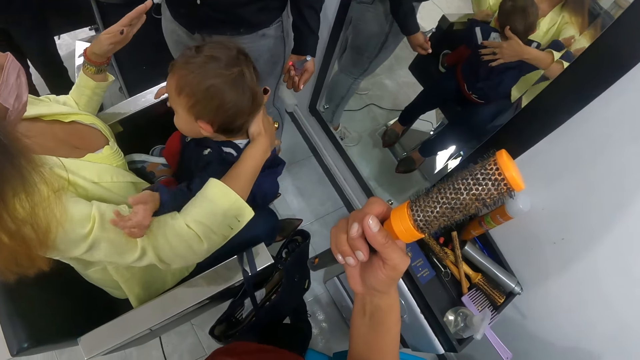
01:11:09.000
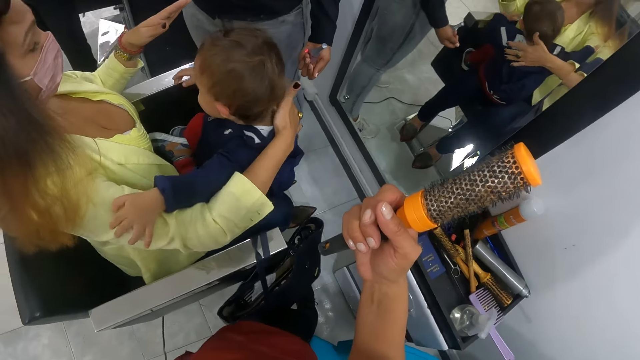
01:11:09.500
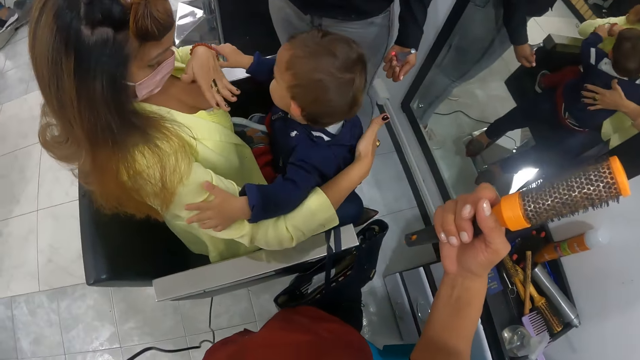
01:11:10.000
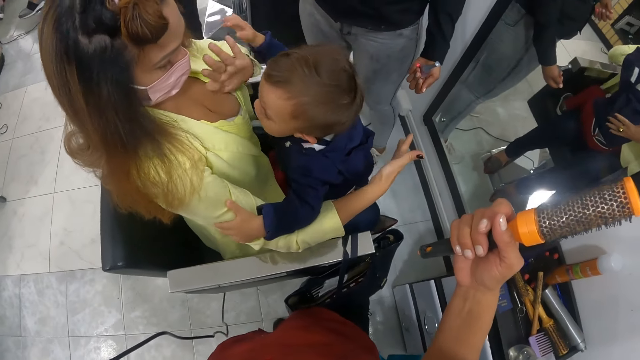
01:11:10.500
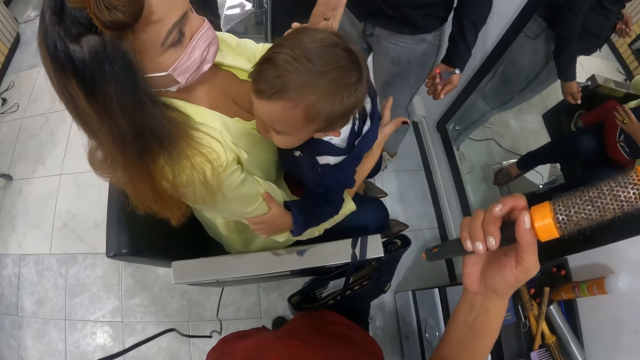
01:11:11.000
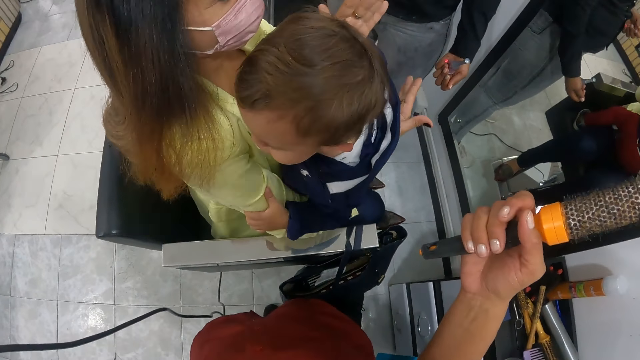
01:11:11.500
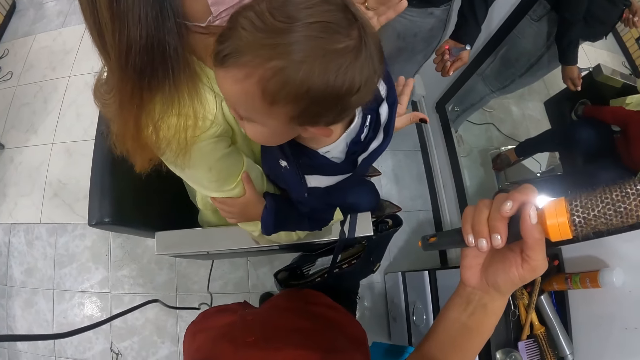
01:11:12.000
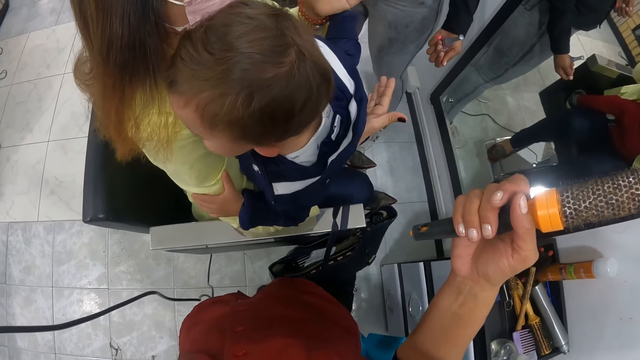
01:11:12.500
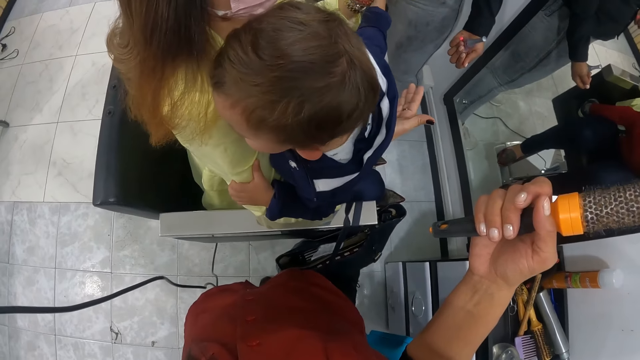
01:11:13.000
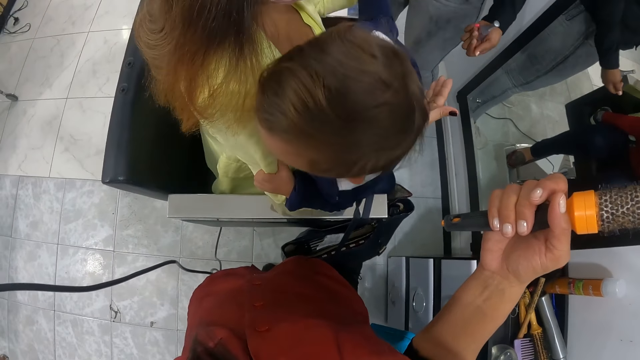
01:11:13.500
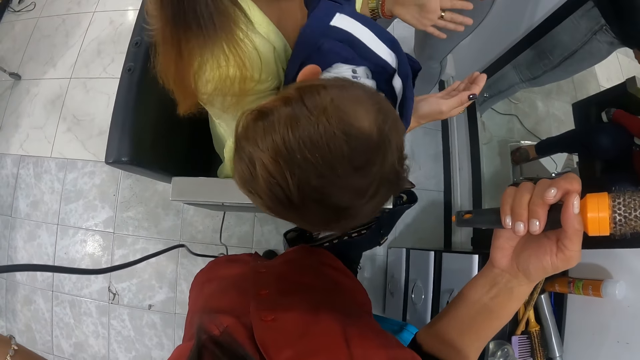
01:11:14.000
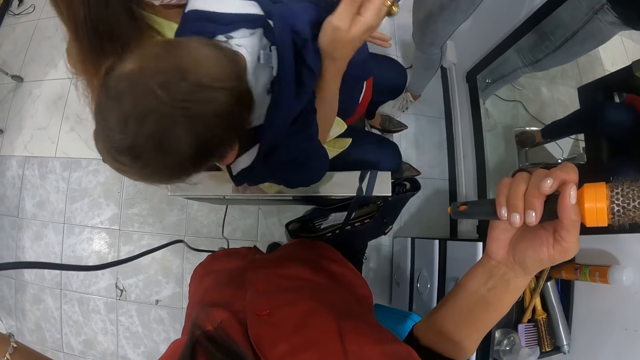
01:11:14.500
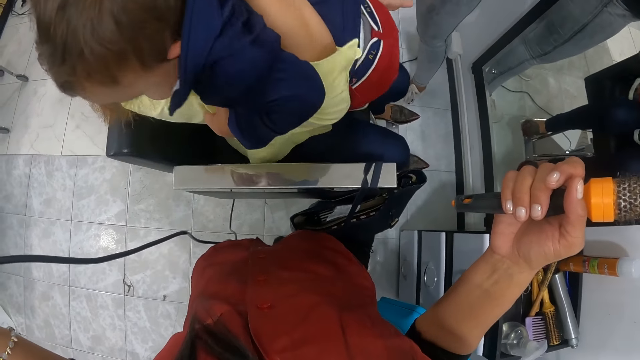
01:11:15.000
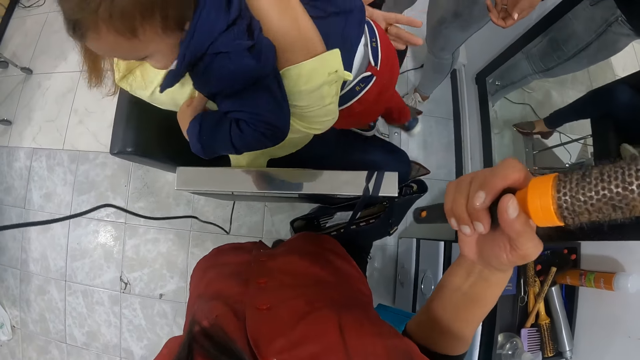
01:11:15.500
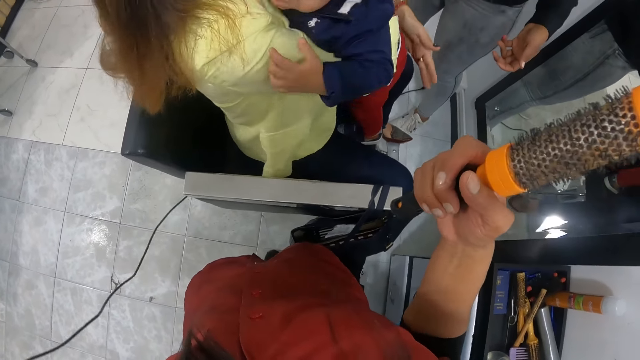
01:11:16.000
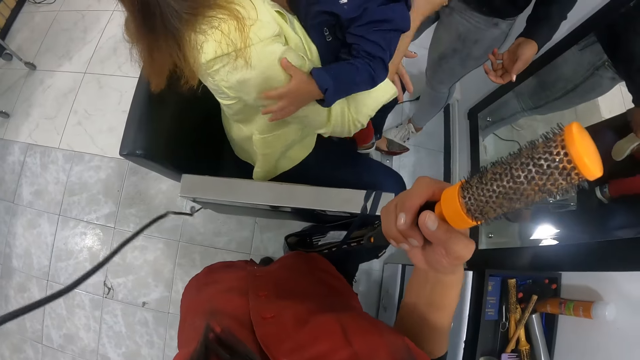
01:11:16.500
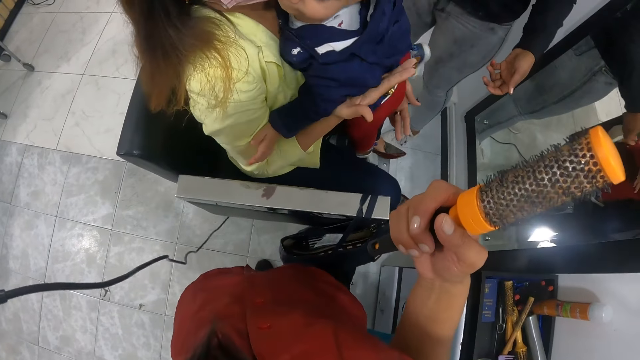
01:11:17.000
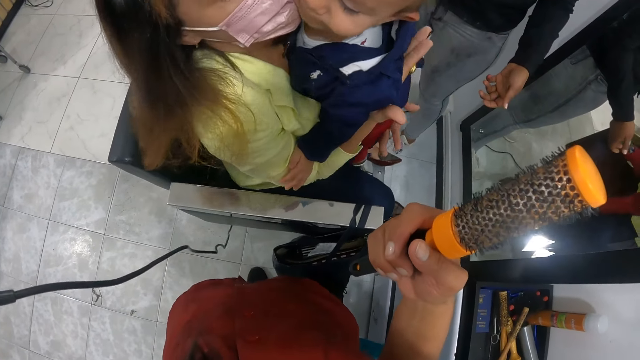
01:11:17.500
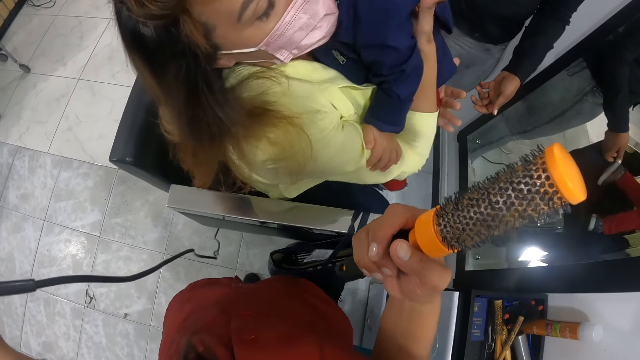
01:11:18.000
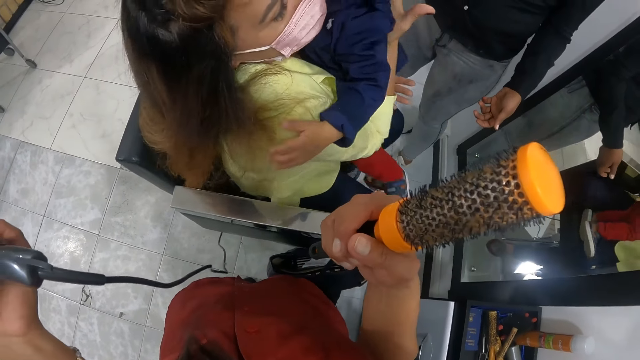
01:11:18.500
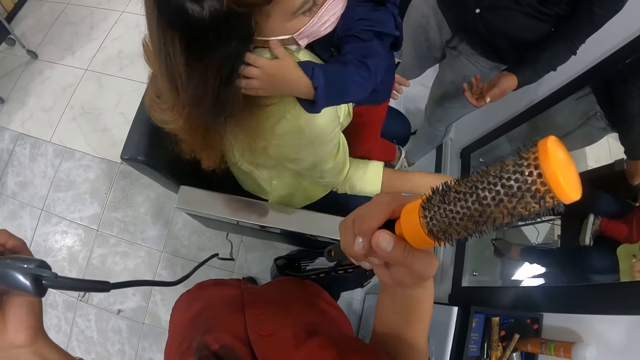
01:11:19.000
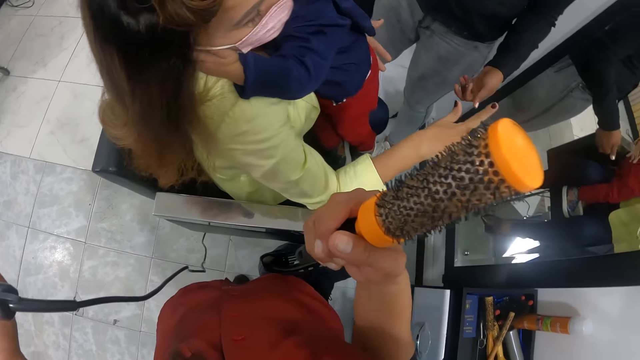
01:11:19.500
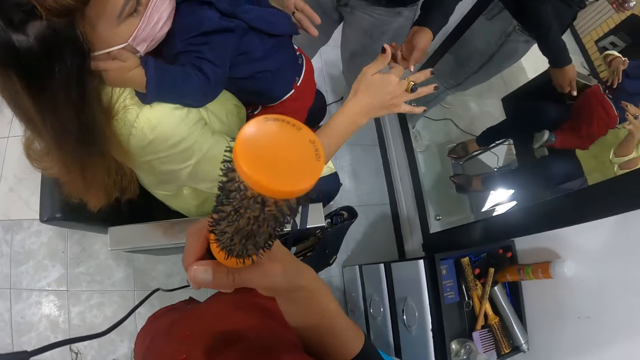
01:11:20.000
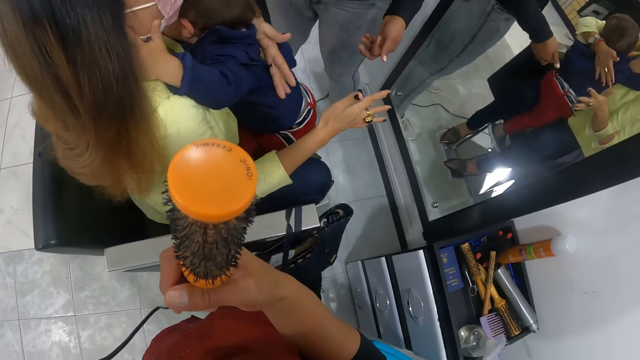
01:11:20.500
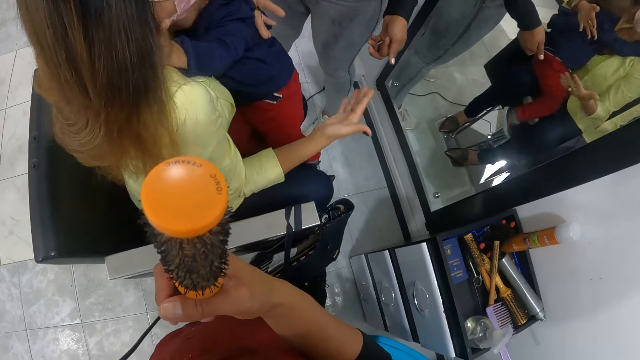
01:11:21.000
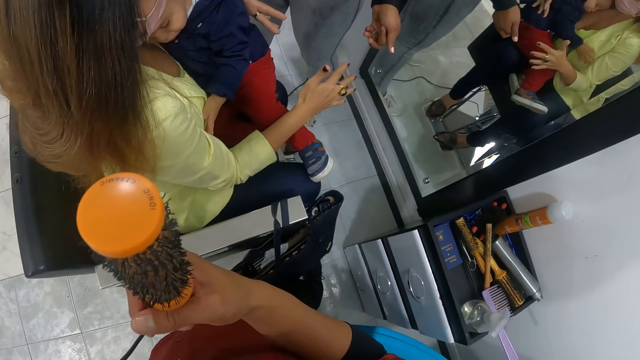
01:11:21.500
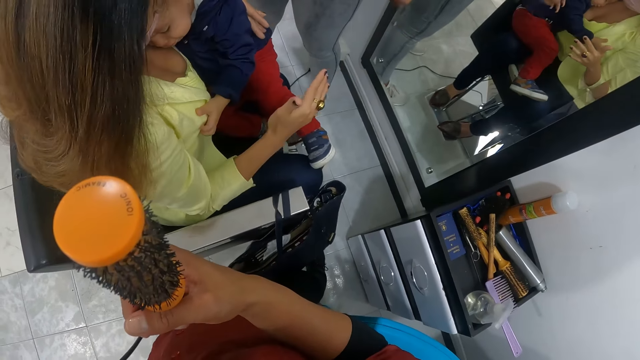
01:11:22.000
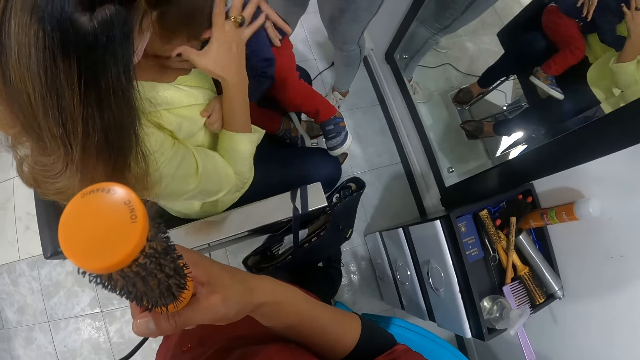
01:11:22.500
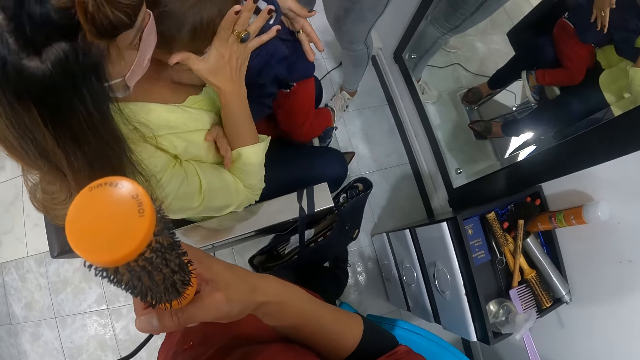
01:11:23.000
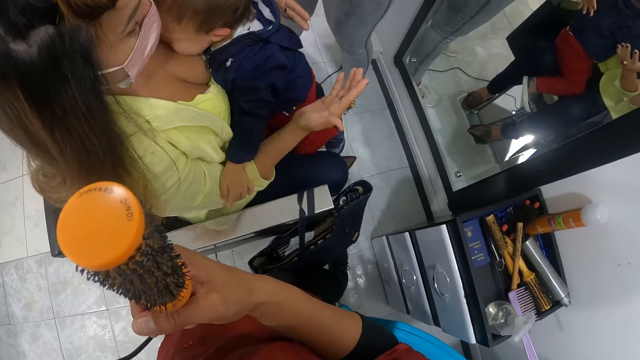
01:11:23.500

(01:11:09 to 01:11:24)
A baby stands on the woman's lap. The woman lifts the baby. The woman carries the baby with her right hand. The woman places the baby in her left arm with her right hand. The baby sits on the woman's lap.

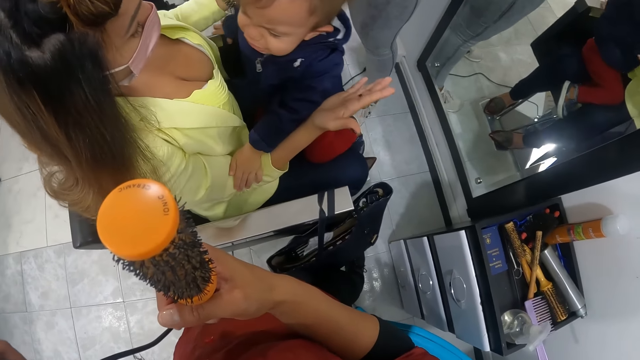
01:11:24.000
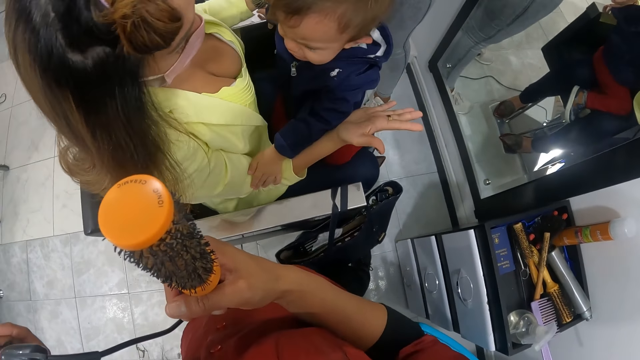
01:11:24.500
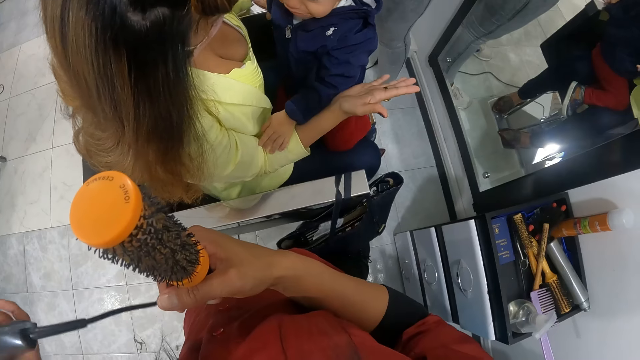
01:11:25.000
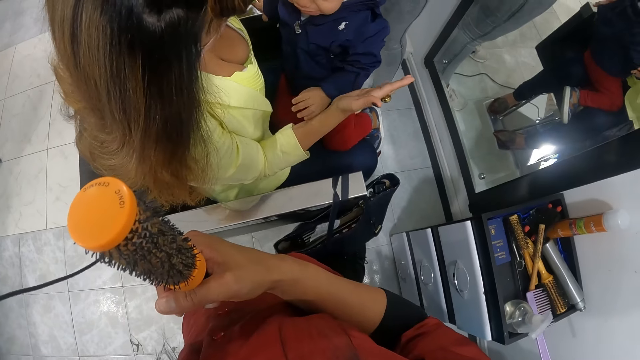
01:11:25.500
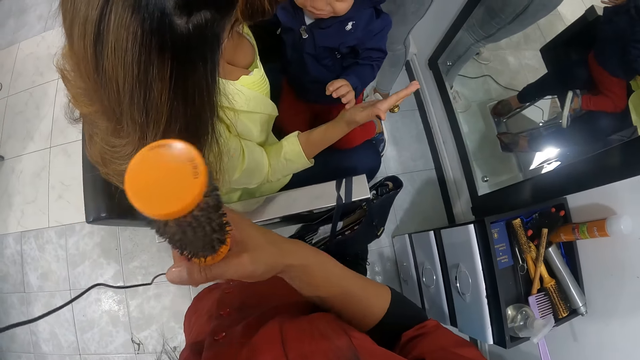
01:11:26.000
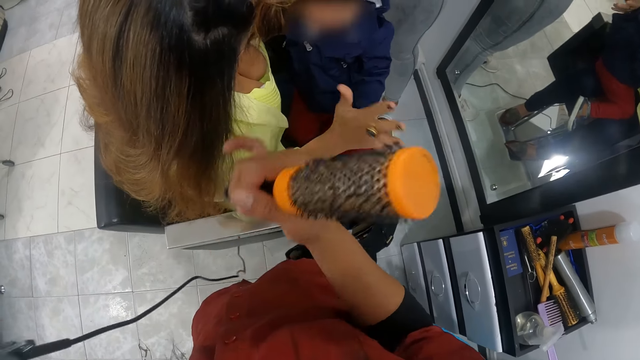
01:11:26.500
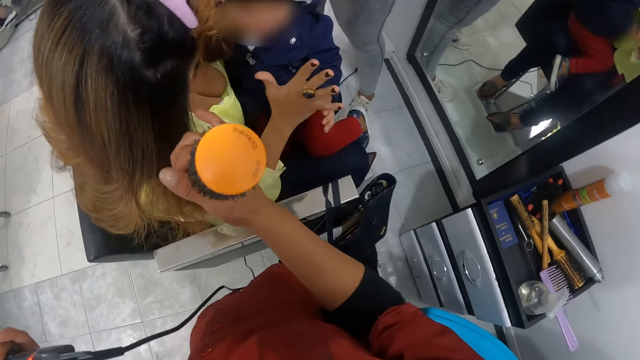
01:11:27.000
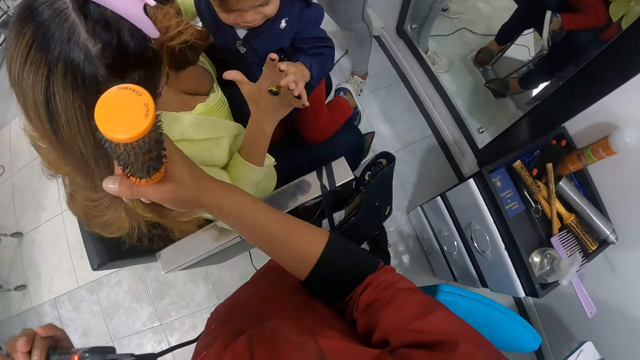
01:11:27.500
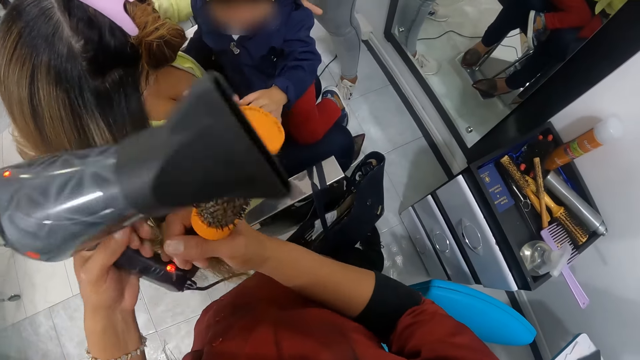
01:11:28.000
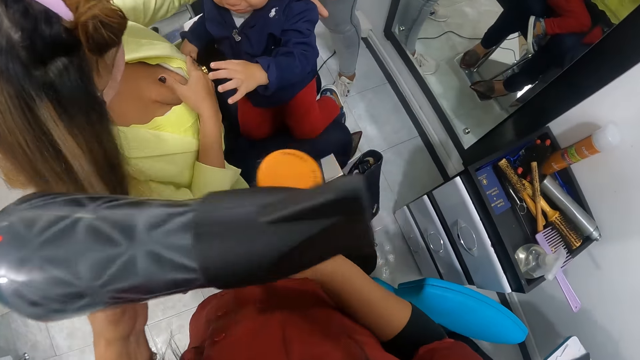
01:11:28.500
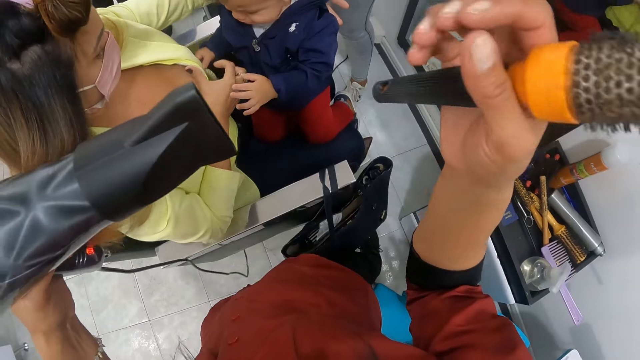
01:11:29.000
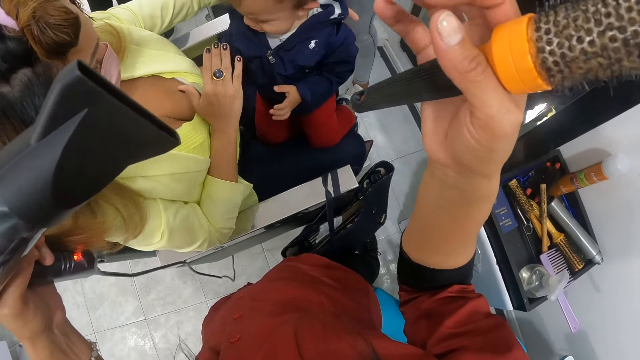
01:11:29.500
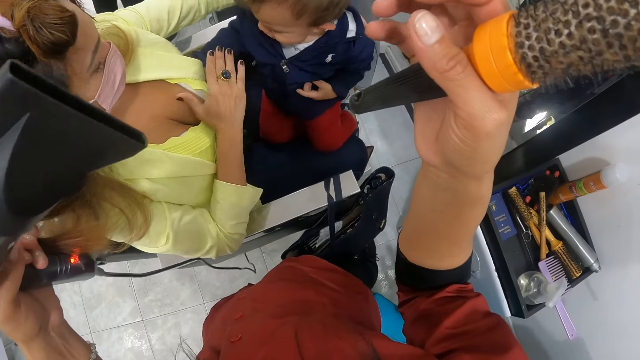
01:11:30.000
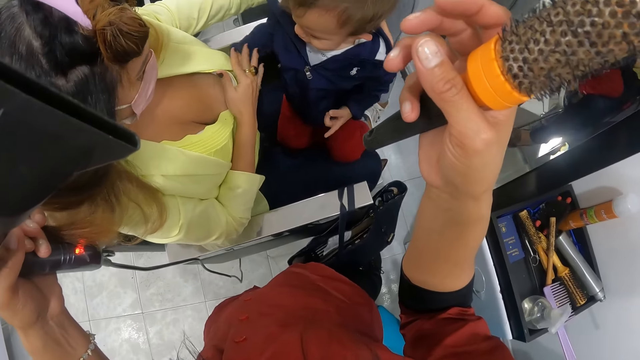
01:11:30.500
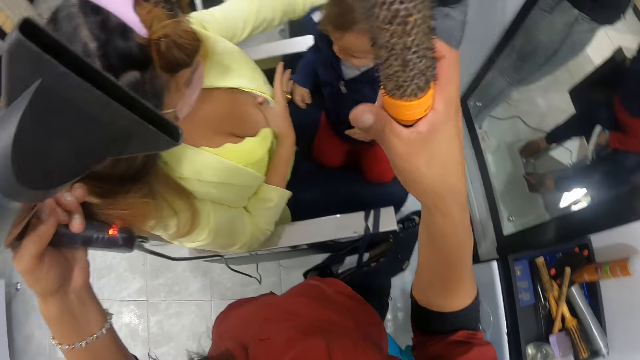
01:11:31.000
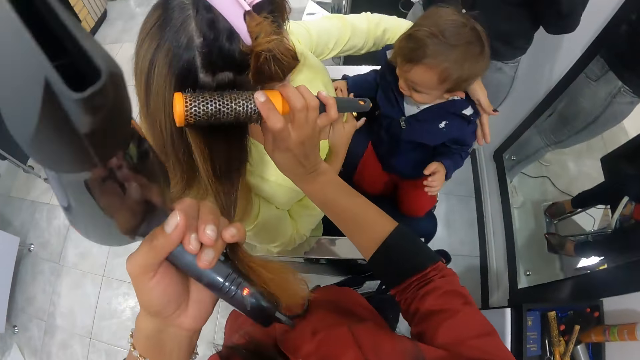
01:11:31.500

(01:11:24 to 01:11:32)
The camera wearer picks the woman's hair with her right hand. She holds the woman's hair in her right hand with her left hand. She places the hair brush straightener in her right hand on the woman's hair with her left hand.
